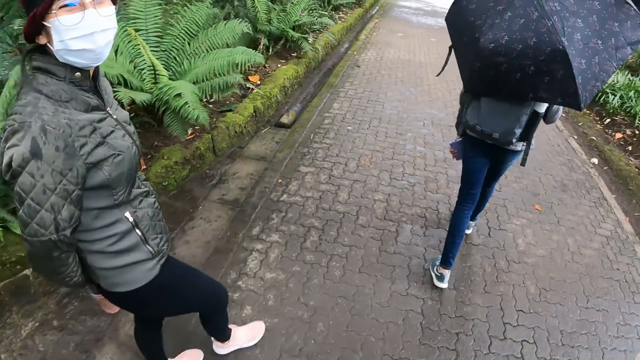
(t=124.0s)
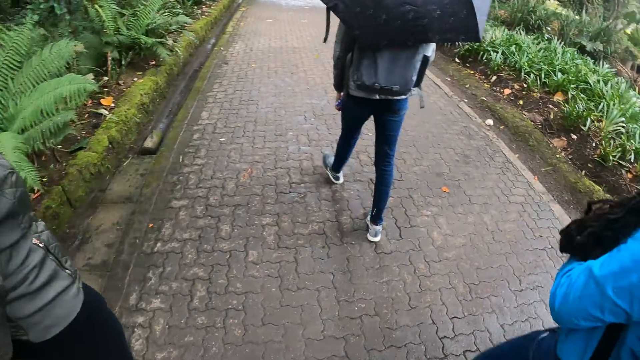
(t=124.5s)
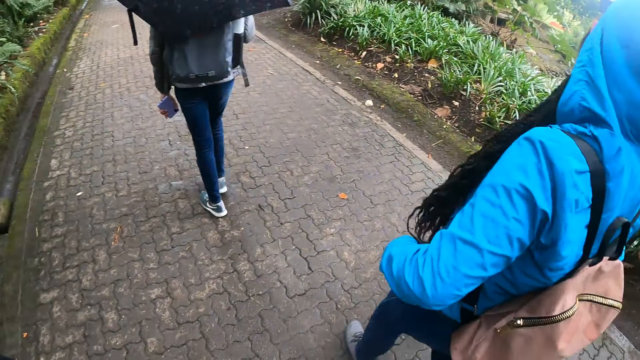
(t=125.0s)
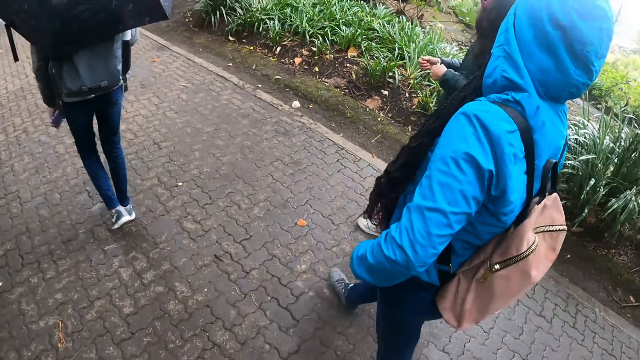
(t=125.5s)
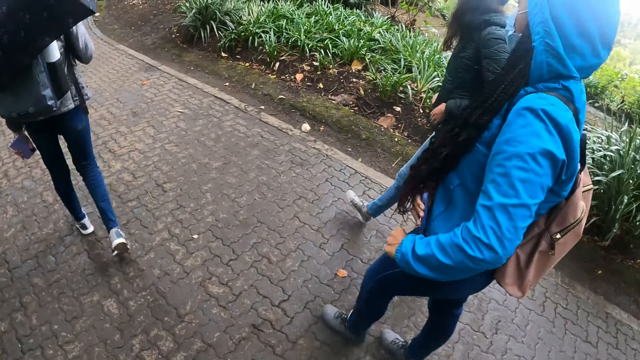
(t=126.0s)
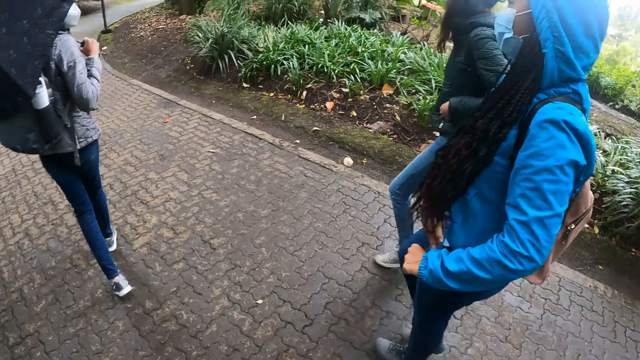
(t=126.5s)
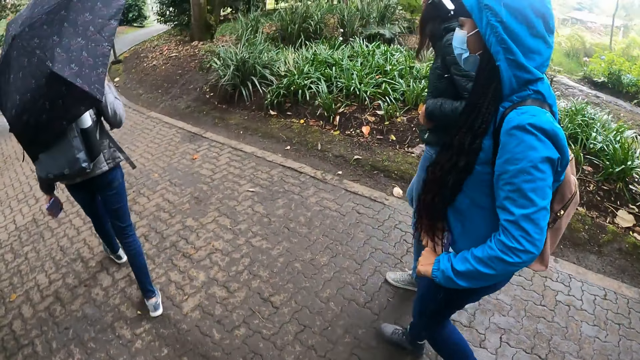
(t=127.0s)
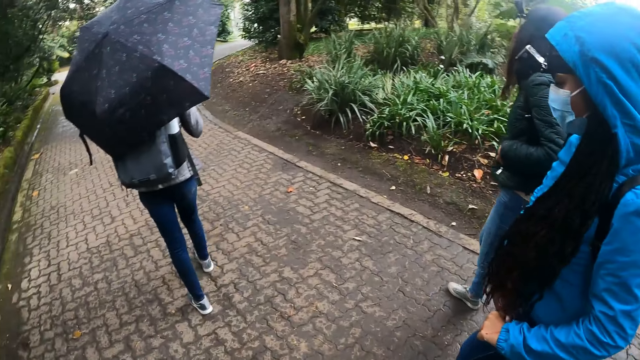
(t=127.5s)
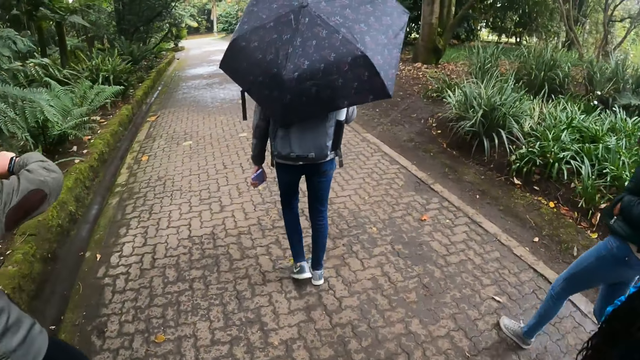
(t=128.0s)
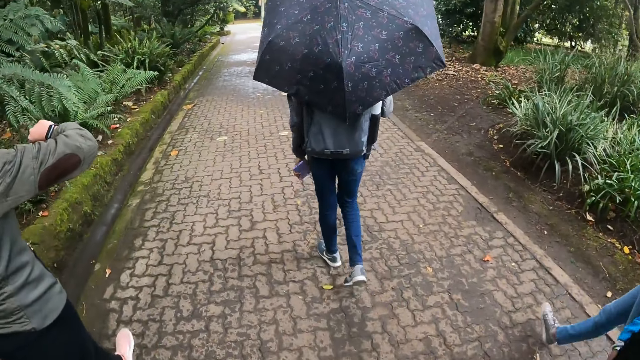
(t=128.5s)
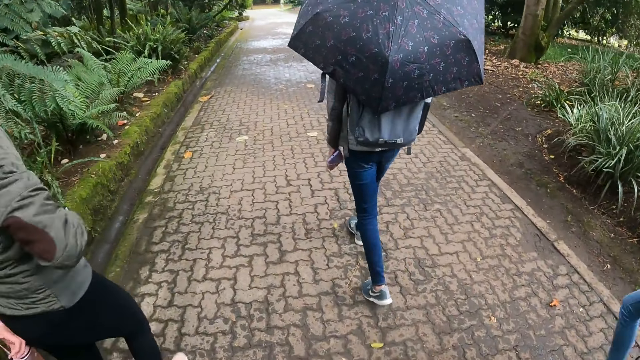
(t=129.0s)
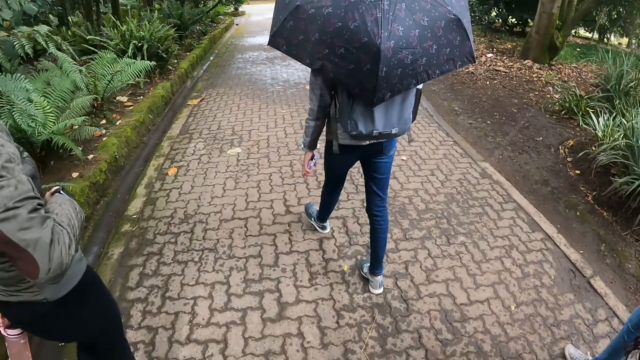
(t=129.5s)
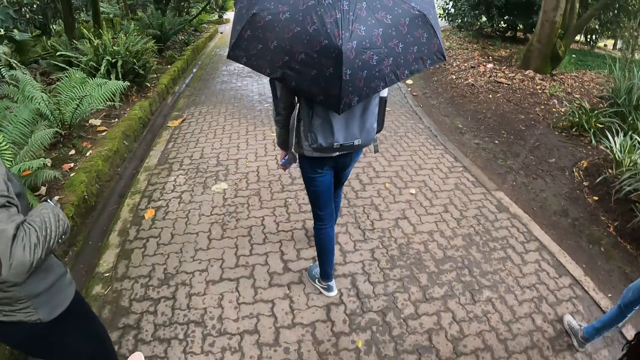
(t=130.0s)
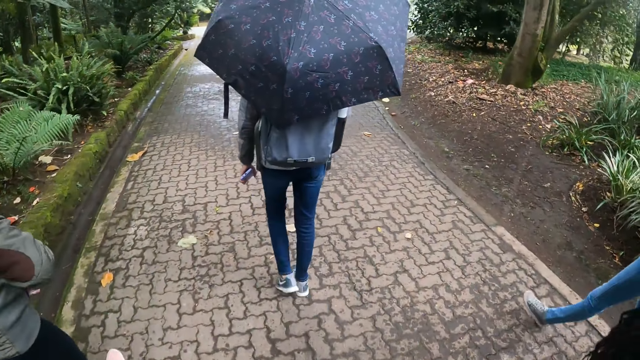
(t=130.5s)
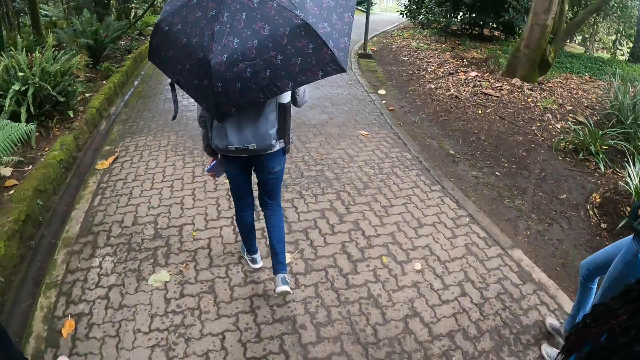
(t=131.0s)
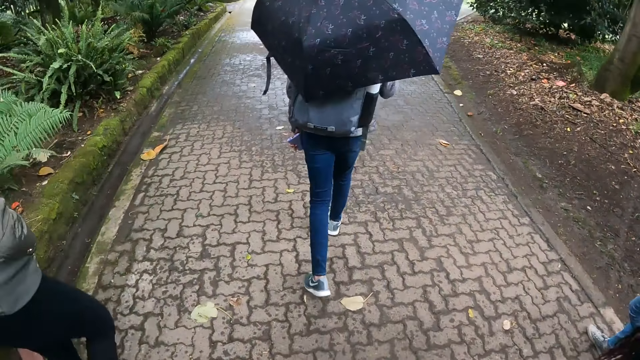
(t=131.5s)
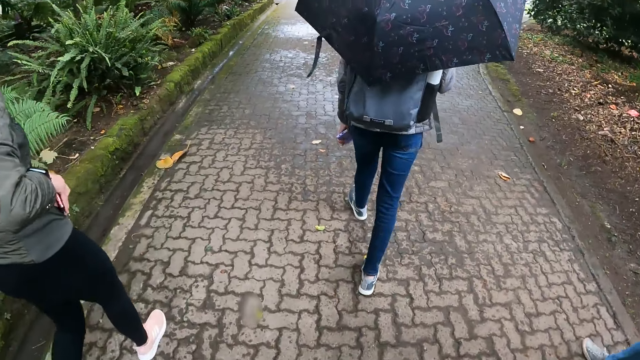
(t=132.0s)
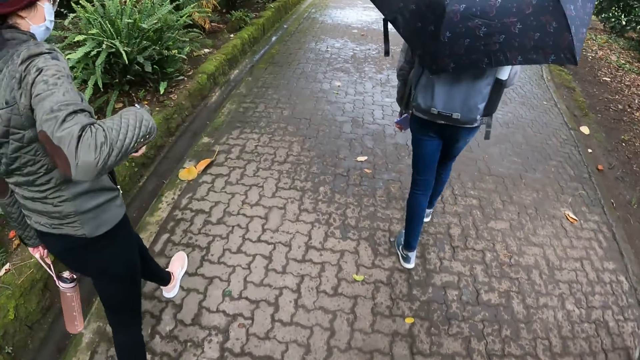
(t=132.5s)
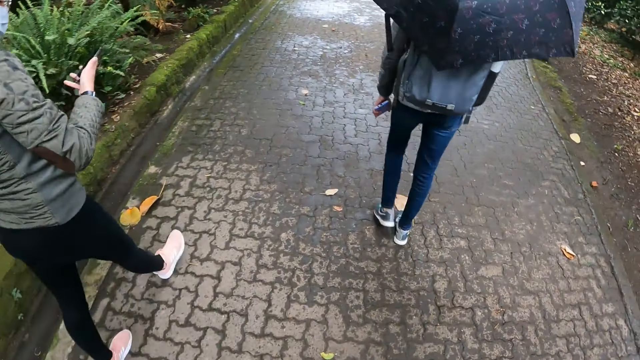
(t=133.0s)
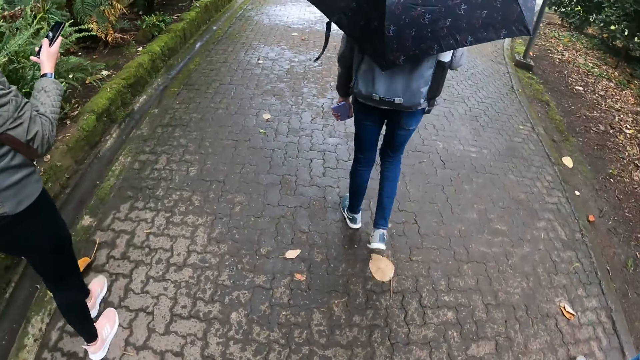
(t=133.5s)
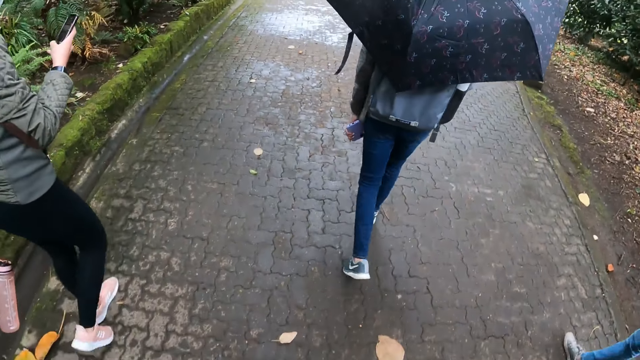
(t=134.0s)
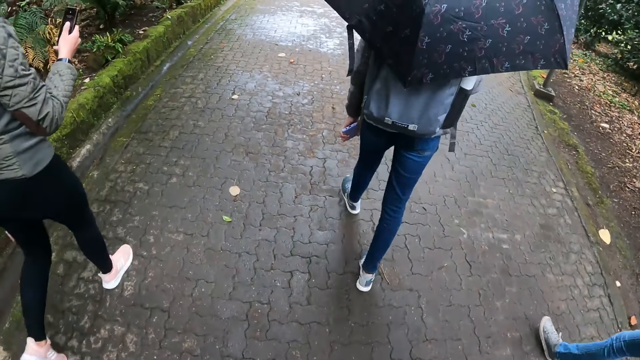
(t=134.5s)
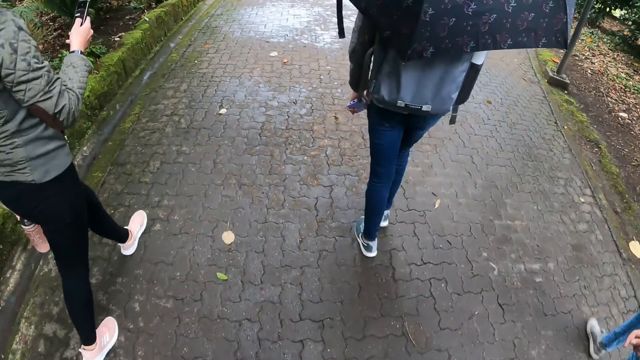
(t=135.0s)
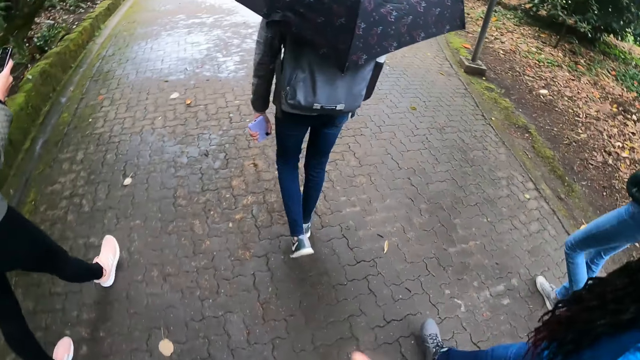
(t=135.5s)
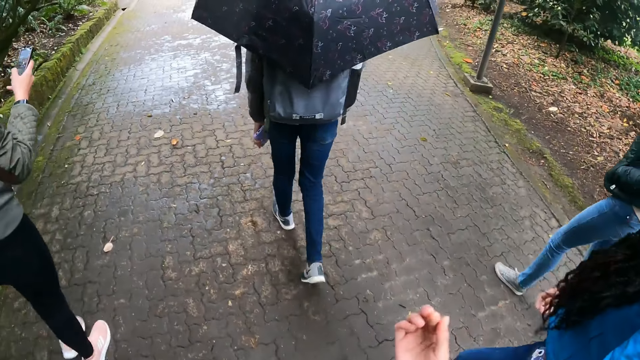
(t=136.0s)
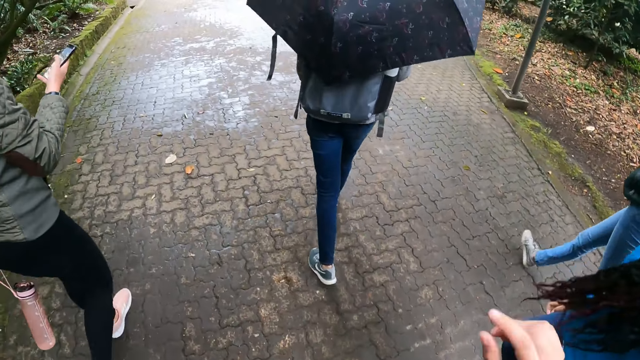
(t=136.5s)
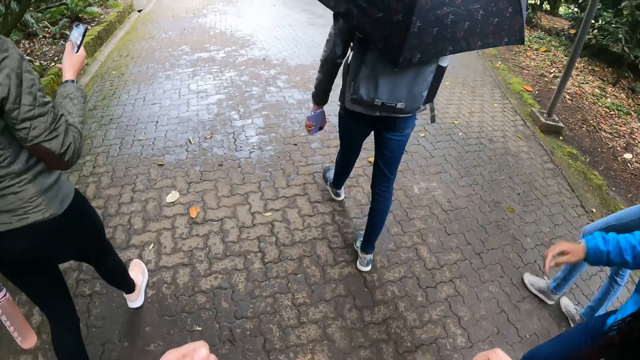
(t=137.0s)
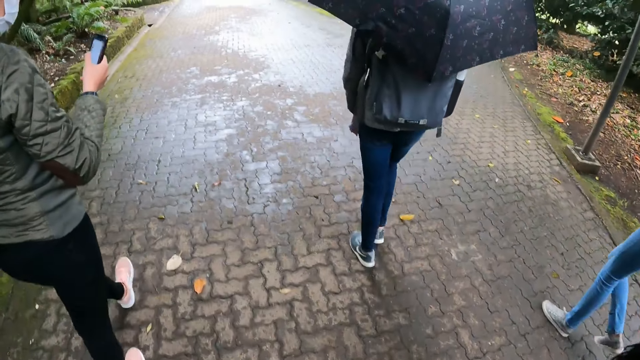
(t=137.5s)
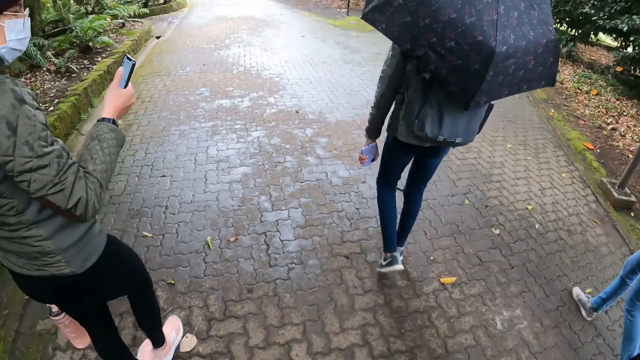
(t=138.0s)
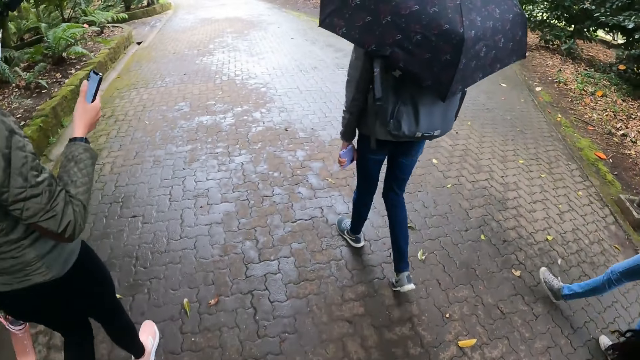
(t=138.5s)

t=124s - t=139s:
A lady looks at her watch. The lady brings out the phone from her pocket. The lady operates the phone with her right hand. The camera wearer converses with another person.

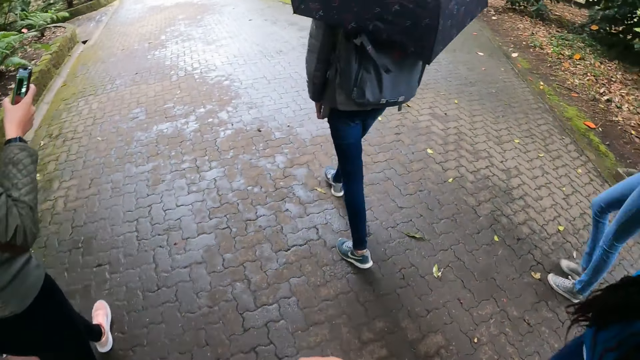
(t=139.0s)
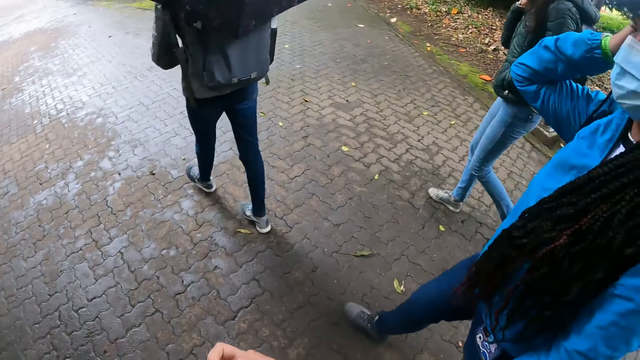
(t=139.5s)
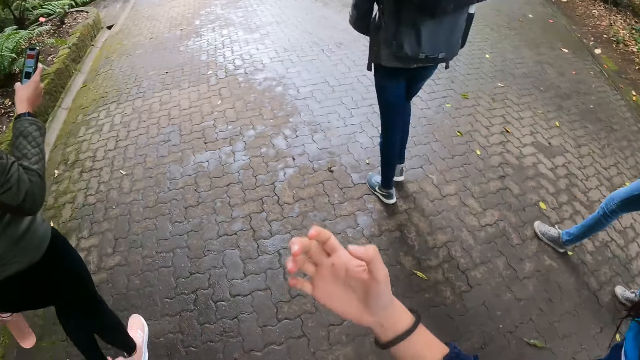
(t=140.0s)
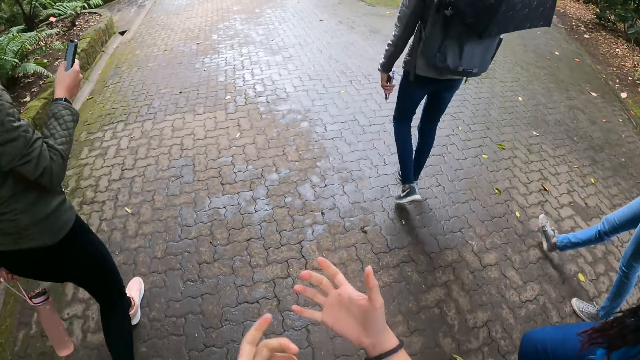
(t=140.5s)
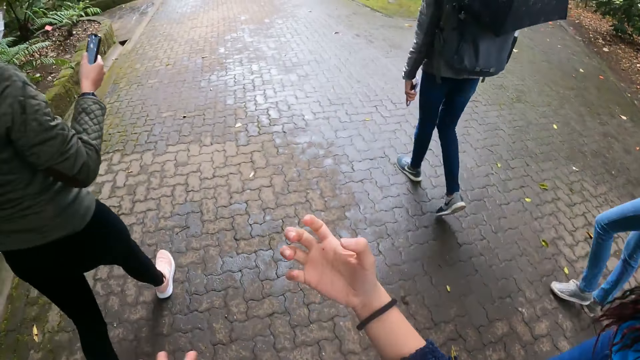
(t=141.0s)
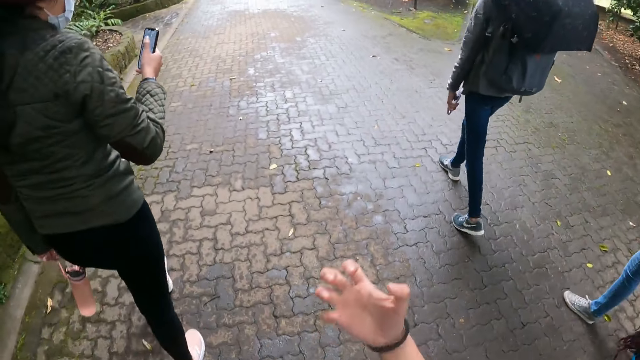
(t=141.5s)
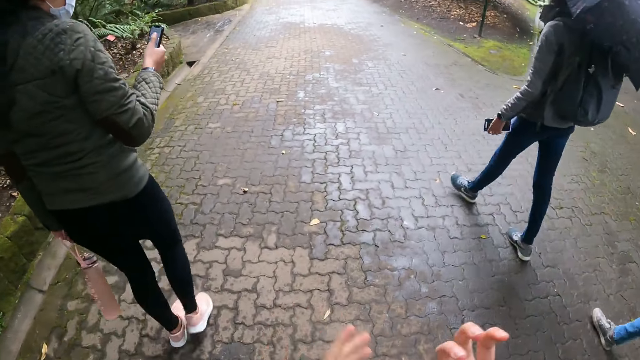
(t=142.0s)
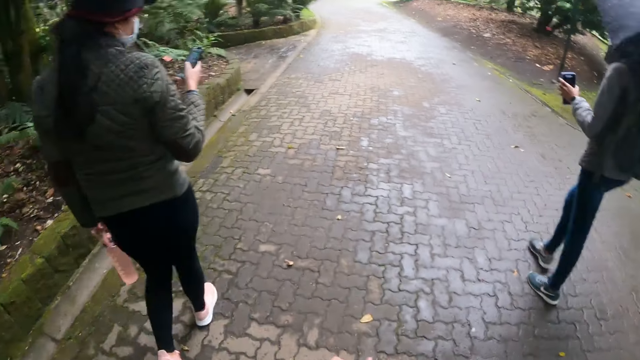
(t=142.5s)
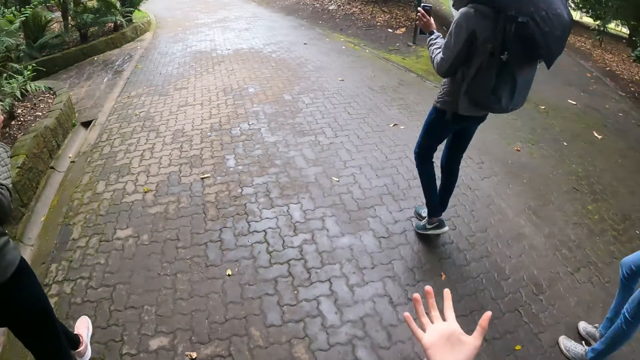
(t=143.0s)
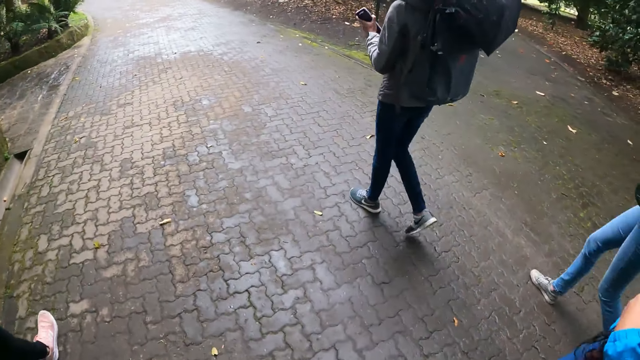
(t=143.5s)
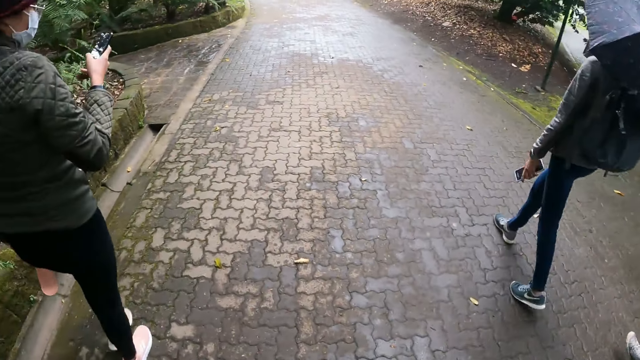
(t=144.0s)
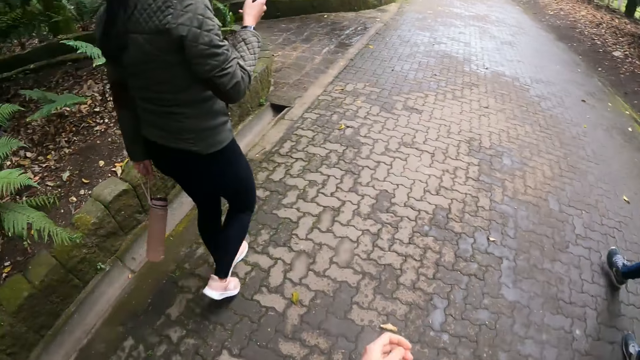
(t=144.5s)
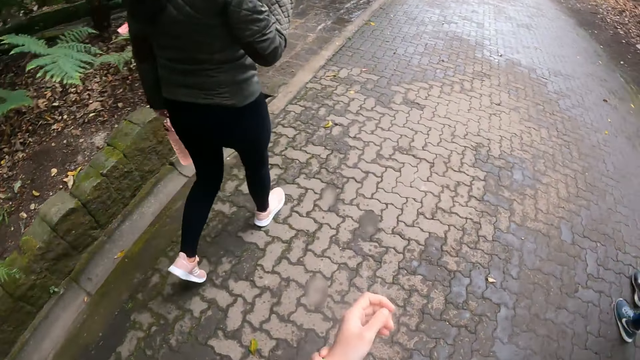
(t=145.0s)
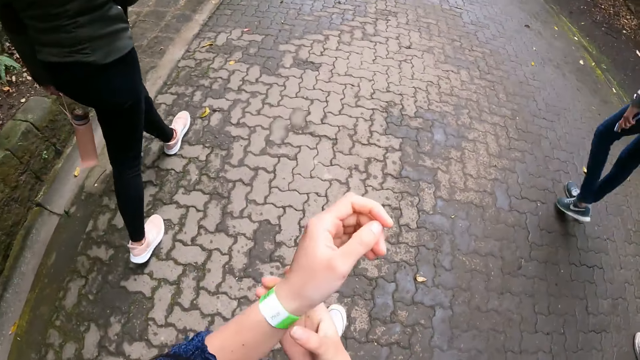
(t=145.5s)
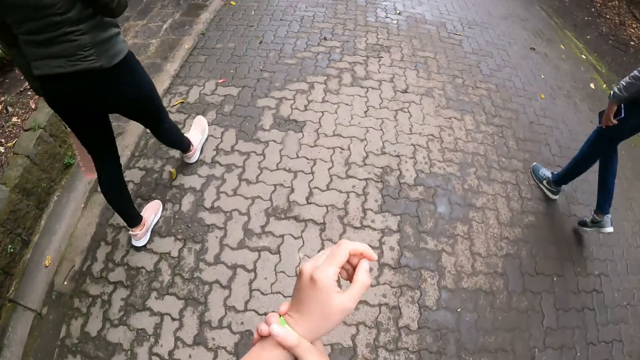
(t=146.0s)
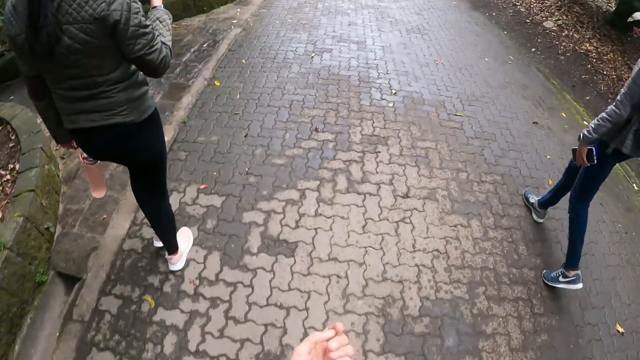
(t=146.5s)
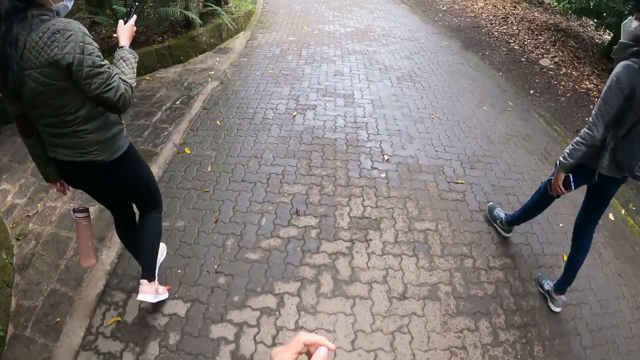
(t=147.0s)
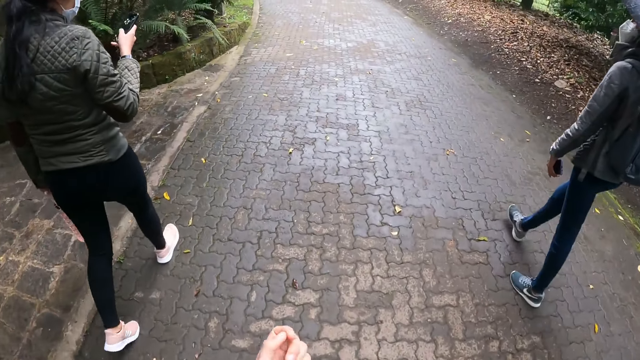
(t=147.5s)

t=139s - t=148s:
The camera wearer adjusts her wrist band.
